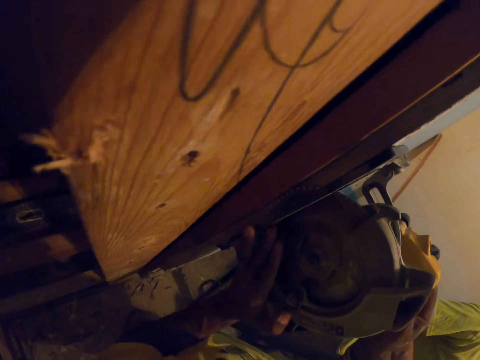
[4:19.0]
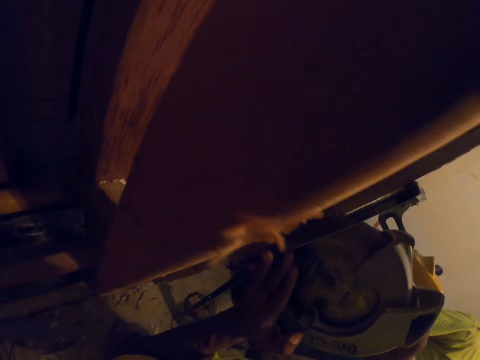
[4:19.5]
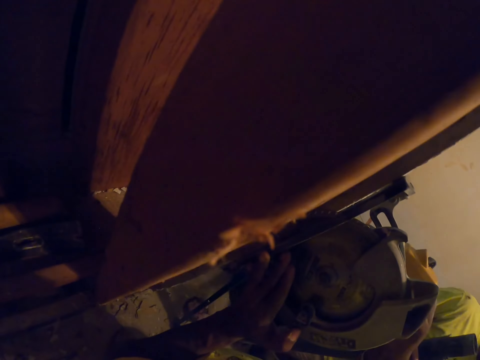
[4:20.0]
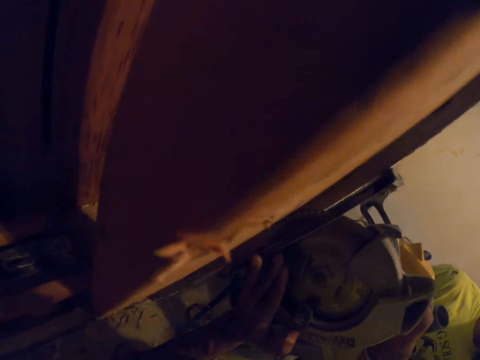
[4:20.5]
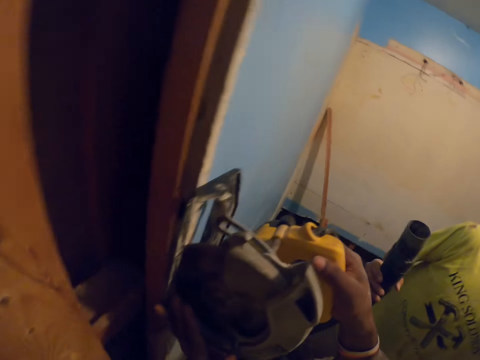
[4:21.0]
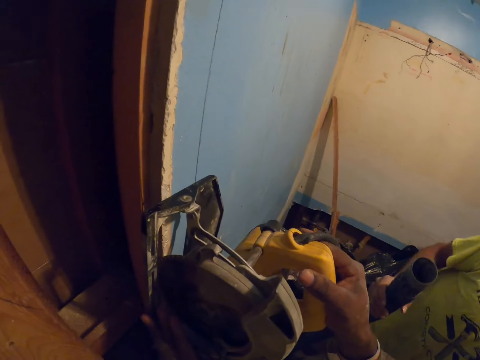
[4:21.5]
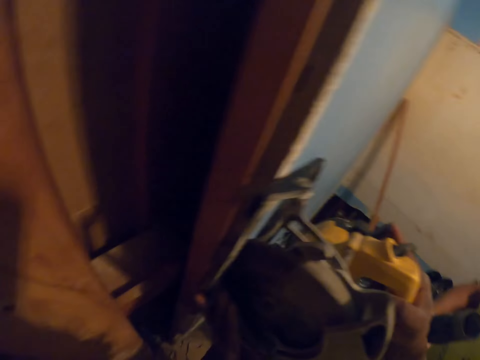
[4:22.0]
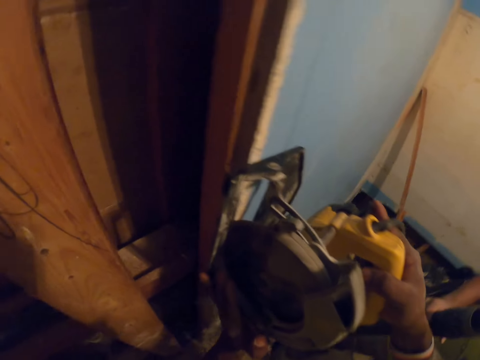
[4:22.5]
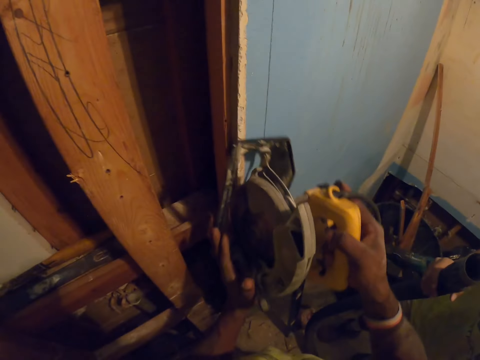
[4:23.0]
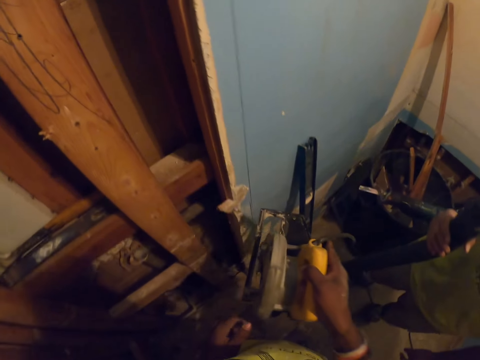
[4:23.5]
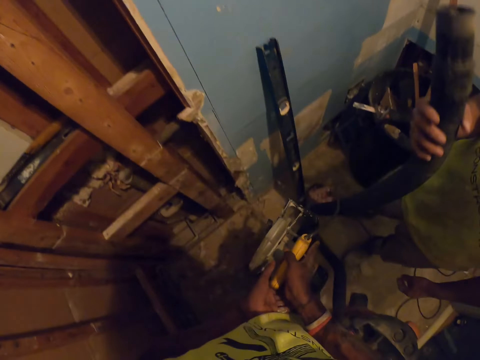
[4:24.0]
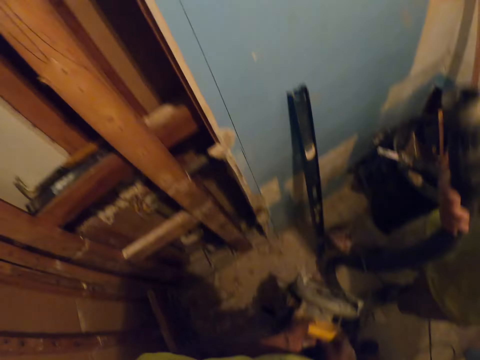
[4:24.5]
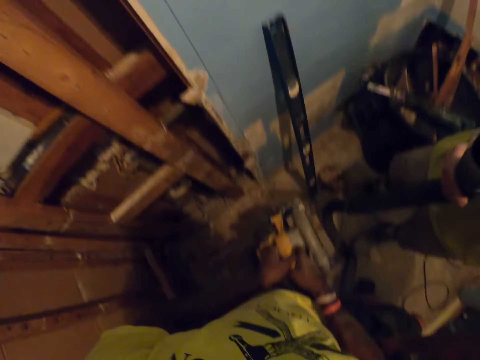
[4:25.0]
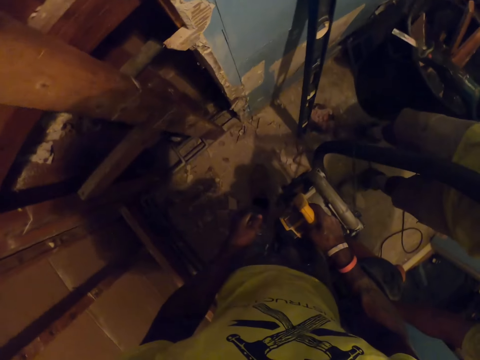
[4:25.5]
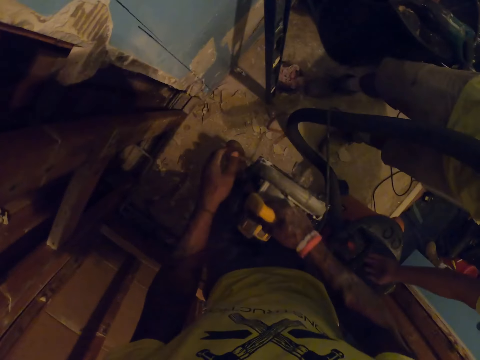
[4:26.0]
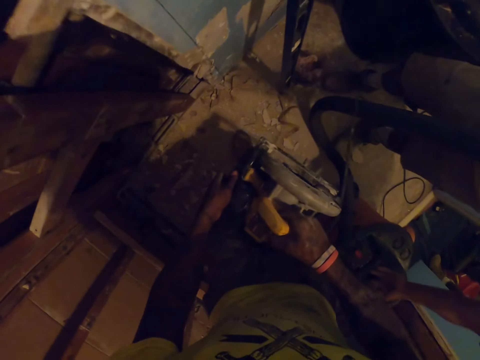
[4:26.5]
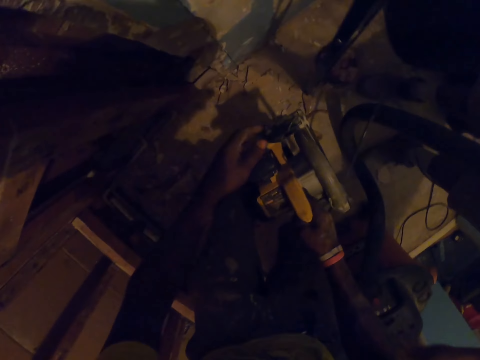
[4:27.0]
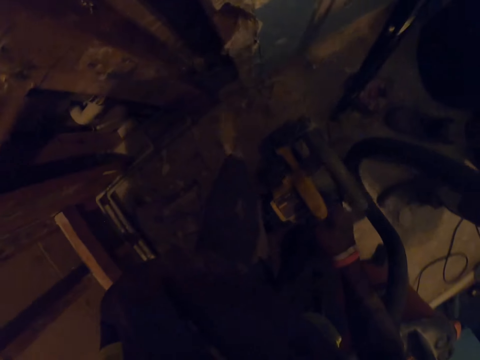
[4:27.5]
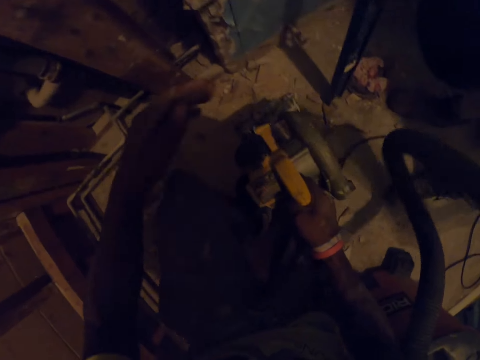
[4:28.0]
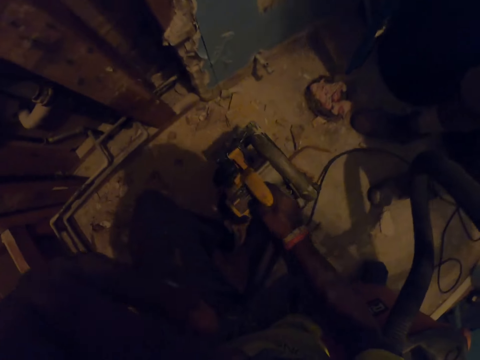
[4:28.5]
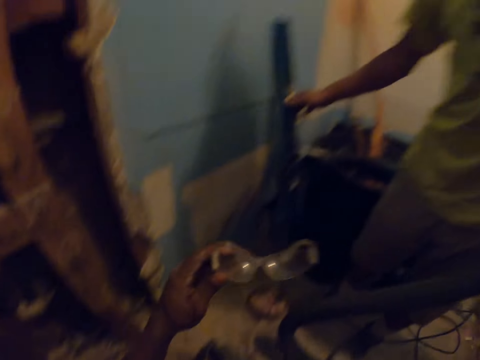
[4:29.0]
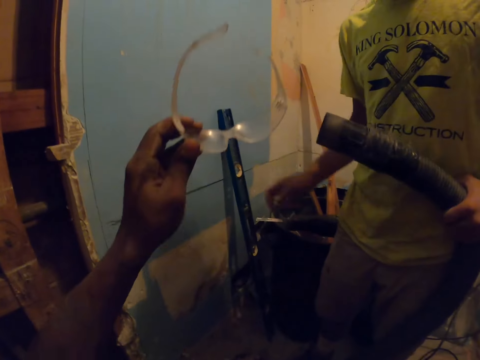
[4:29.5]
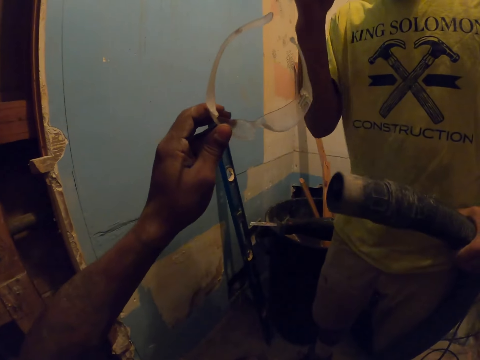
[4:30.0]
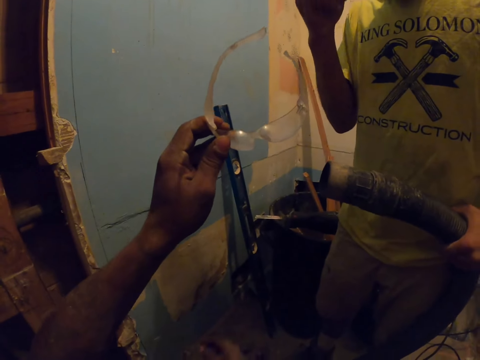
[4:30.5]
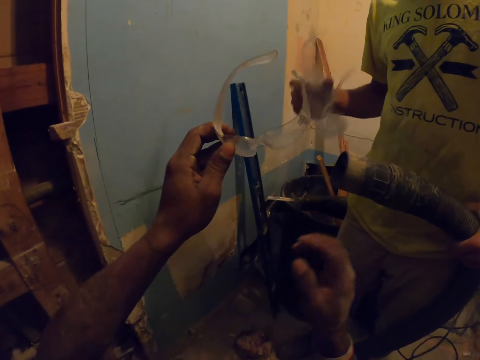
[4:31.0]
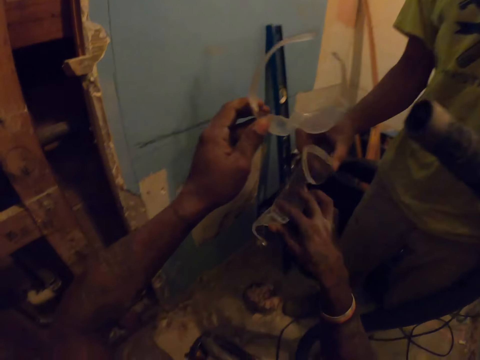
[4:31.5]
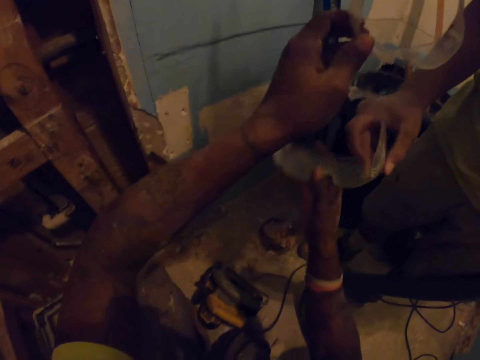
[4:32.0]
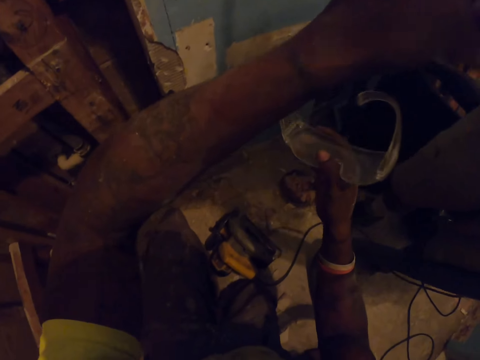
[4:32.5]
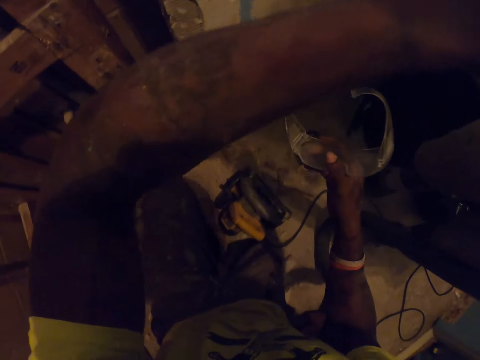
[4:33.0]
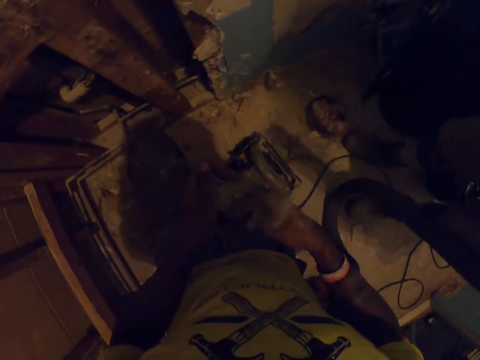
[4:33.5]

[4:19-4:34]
The camera wearer takes down the jigsaw from the wooden structure. He touches his face. He drops the jigsaw on the floor, squats down, and removes his glasses from his face. A carpenter takes out his own glasses. The camera wearer exchanges the glasses with the carpenter.

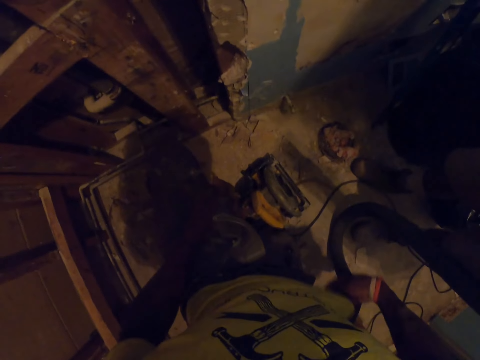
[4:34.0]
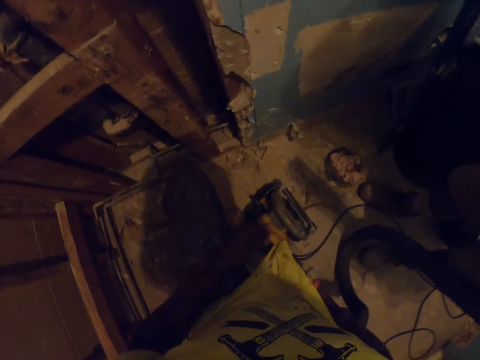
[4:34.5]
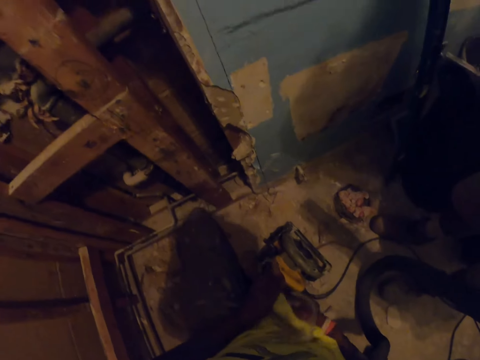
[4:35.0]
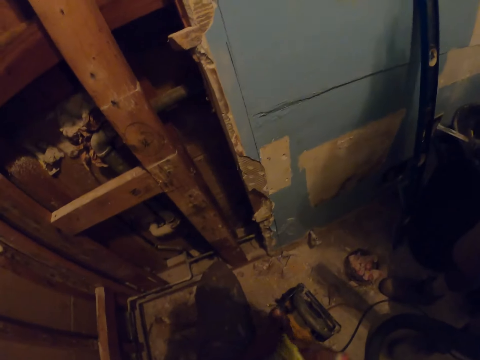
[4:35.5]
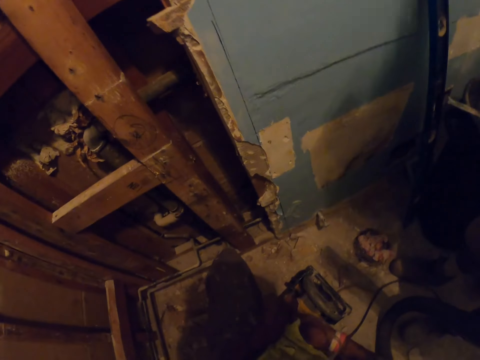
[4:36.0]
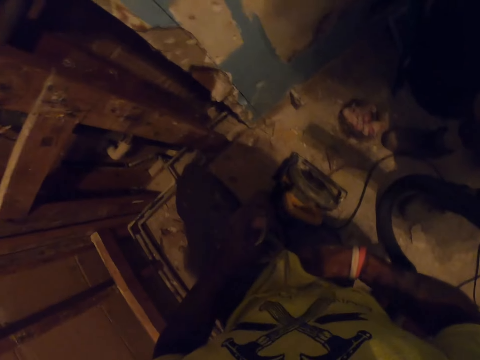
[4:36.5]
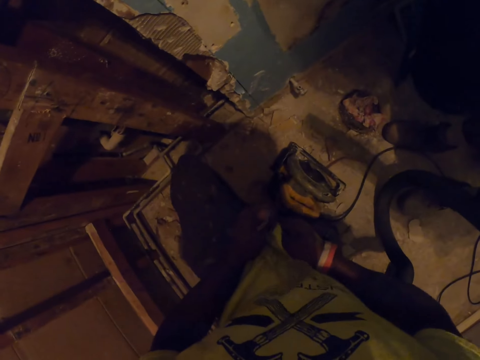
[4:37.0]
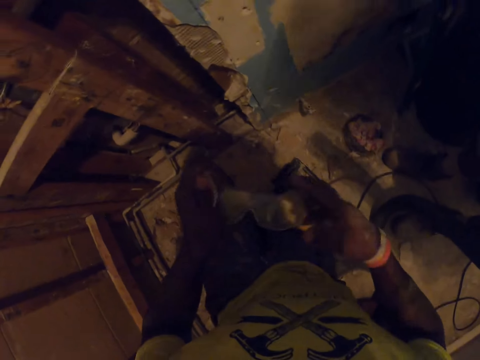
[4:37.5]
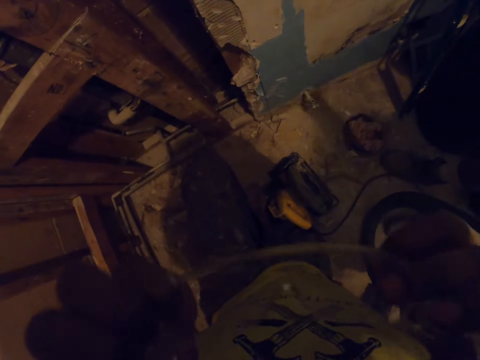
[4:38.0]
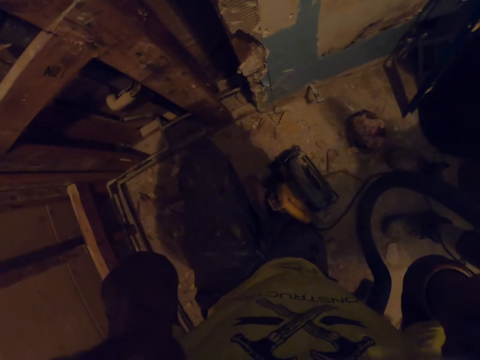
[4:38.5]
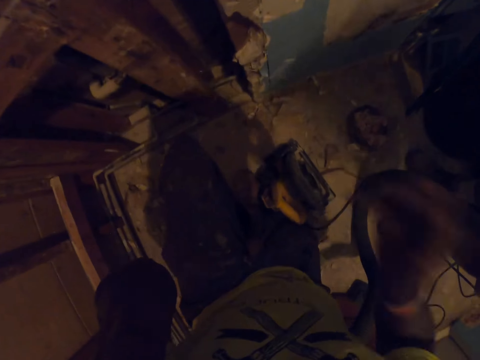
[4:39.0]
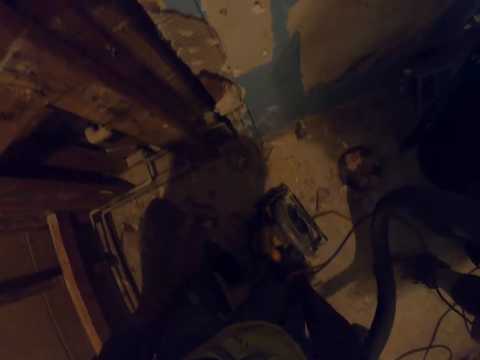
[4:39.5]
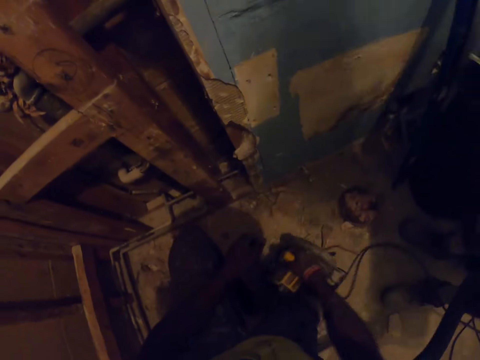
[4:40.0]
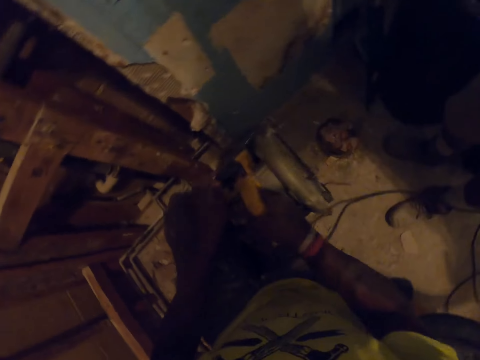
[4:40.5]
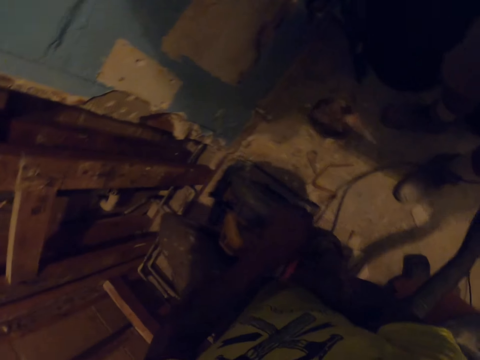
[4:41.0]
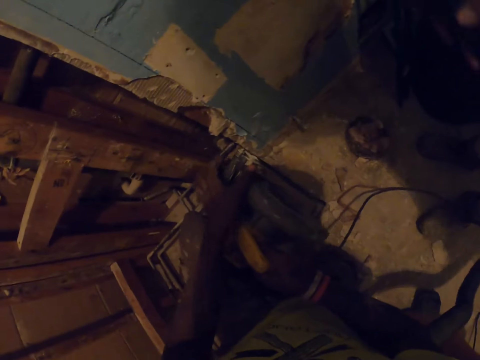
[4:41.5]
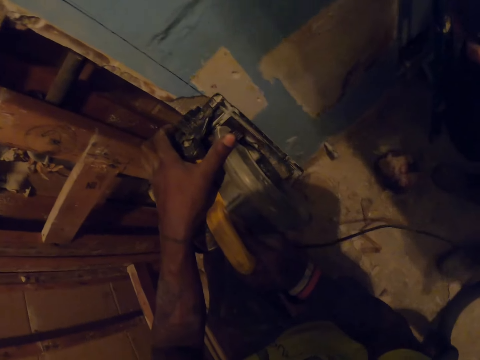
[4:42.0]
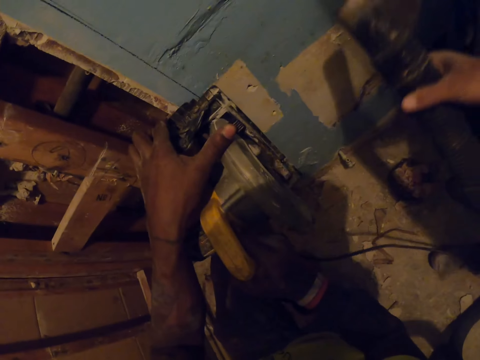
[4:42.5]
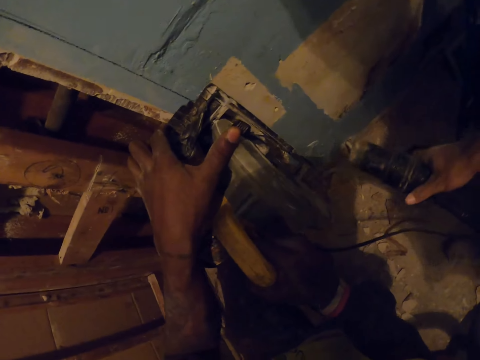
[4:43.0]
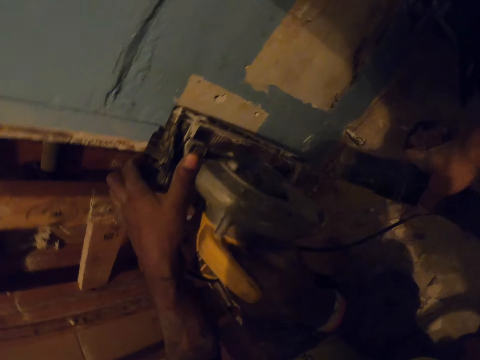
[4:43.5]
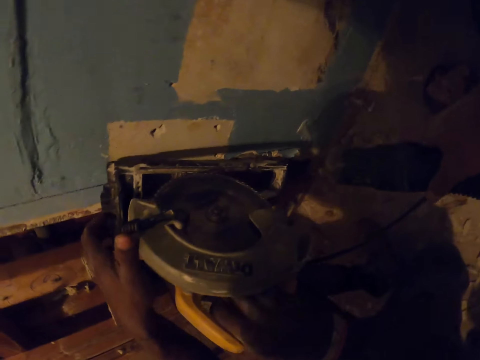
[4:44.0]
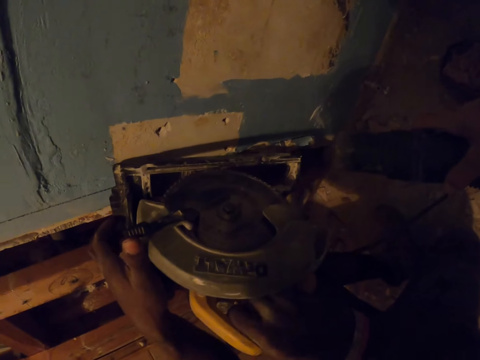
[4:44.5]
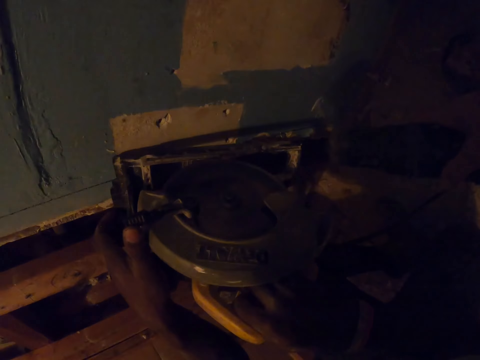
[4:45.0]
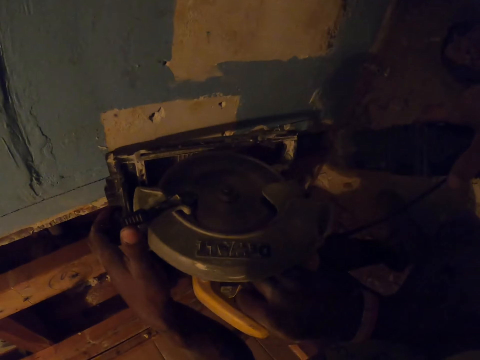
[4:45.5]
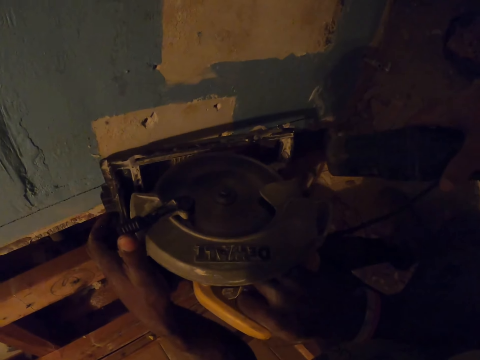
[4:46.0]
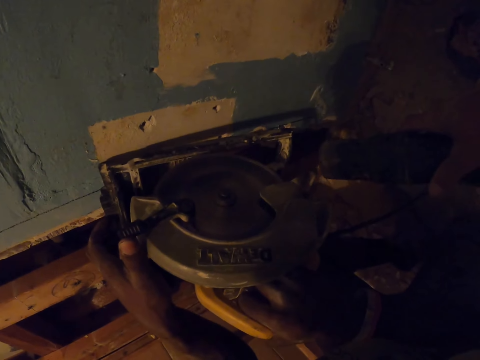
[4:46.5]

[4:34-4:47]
The camera wearer cleans the glasses with his shirt. He puts on the glasses. He picks up the jigsaw from the floor. He places the jigsaw between the frame of the wooden structure and the wall. He cuts wood on the wall. He cuts the wood with the wood cutting machine.
